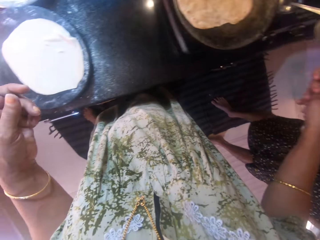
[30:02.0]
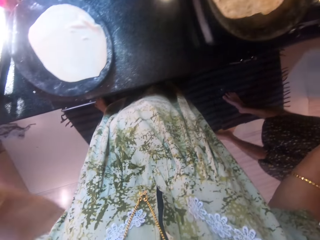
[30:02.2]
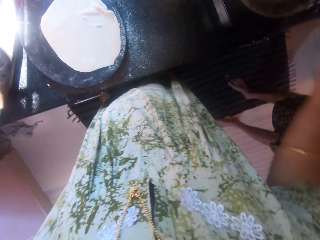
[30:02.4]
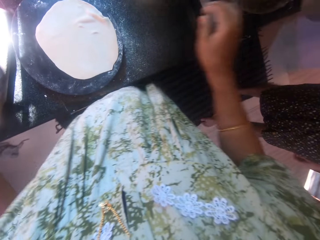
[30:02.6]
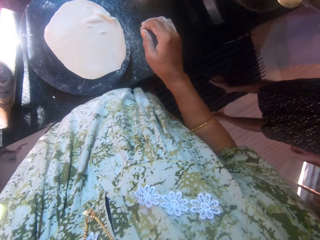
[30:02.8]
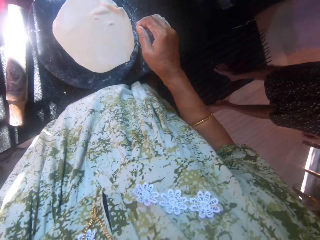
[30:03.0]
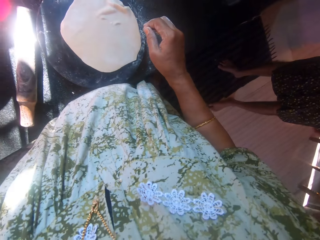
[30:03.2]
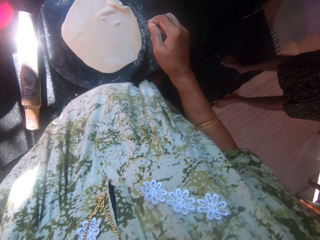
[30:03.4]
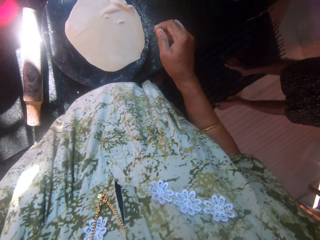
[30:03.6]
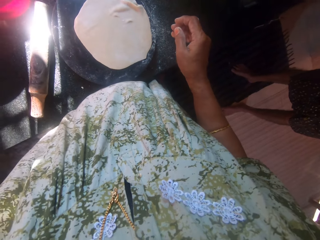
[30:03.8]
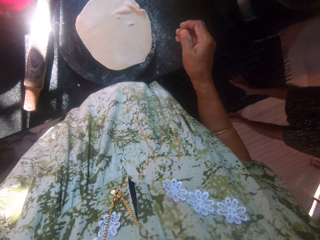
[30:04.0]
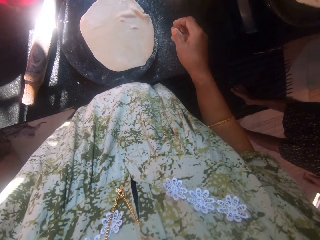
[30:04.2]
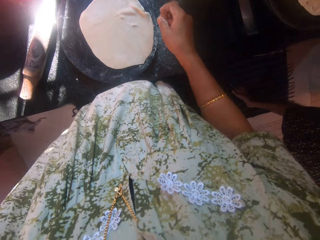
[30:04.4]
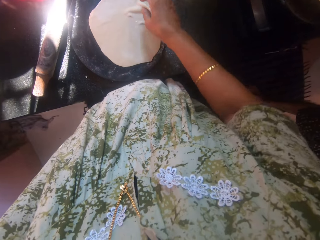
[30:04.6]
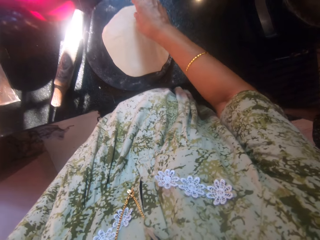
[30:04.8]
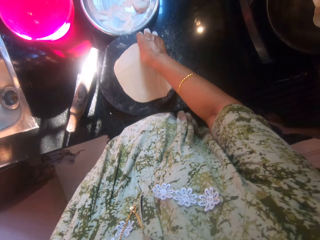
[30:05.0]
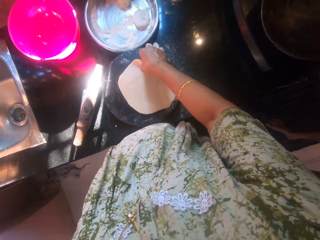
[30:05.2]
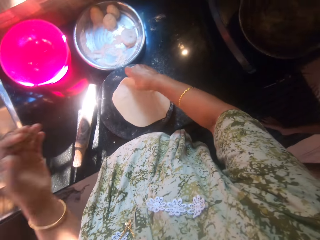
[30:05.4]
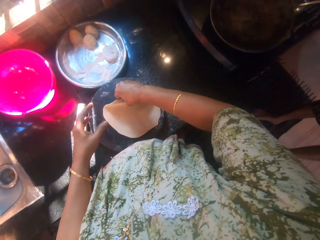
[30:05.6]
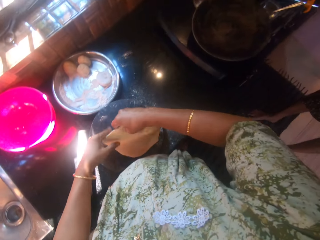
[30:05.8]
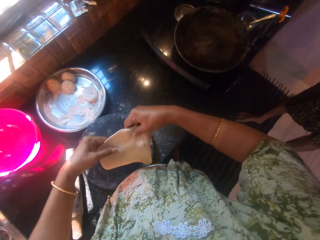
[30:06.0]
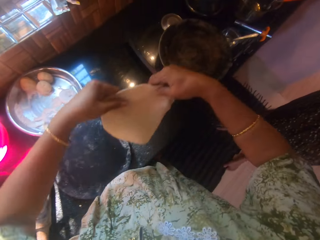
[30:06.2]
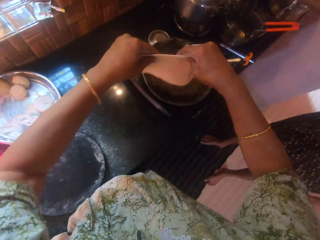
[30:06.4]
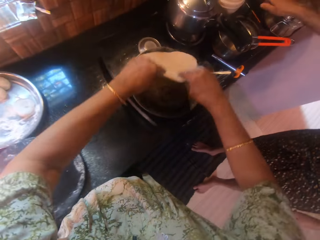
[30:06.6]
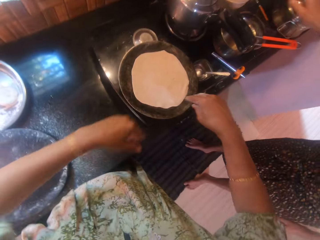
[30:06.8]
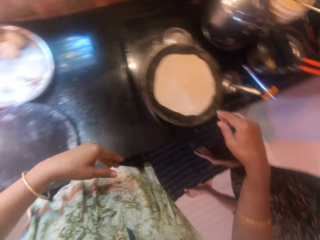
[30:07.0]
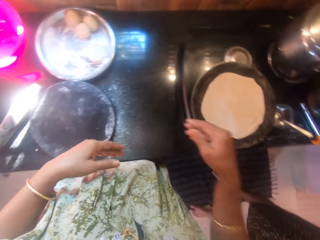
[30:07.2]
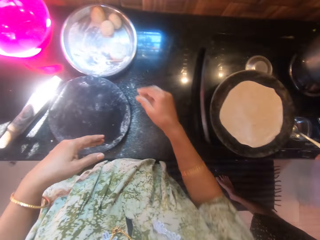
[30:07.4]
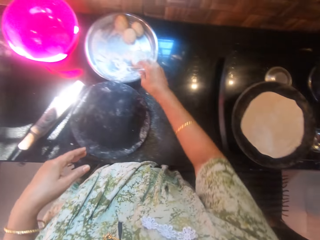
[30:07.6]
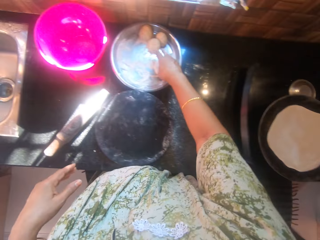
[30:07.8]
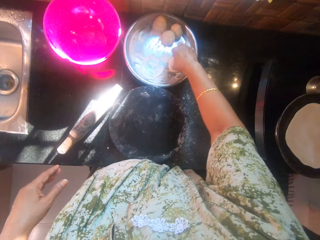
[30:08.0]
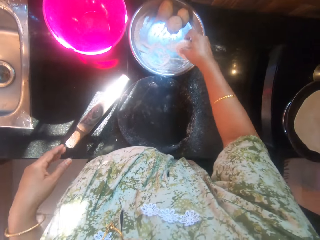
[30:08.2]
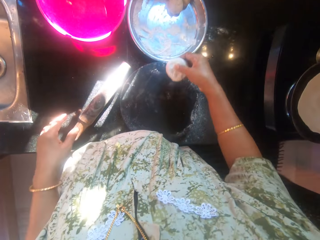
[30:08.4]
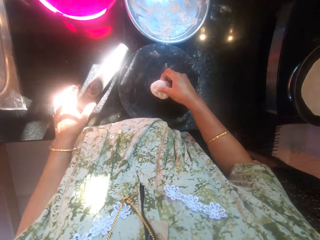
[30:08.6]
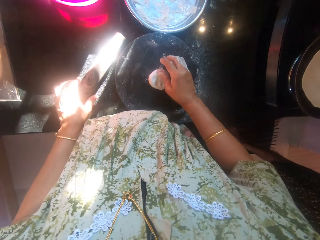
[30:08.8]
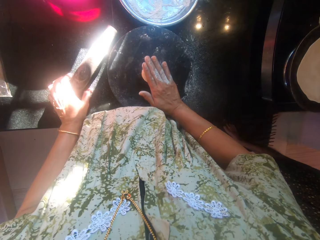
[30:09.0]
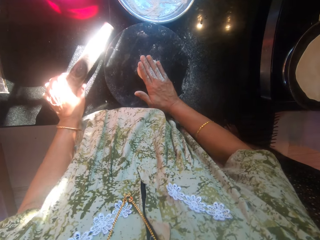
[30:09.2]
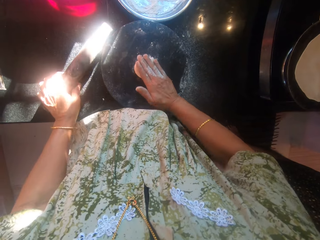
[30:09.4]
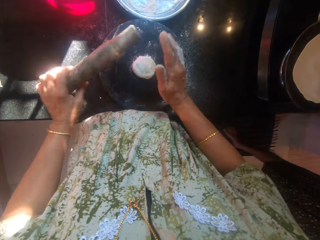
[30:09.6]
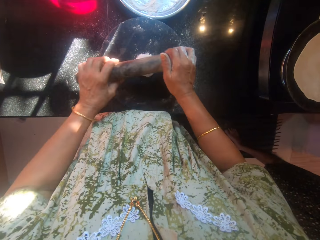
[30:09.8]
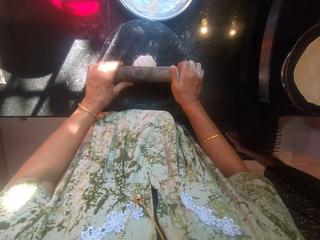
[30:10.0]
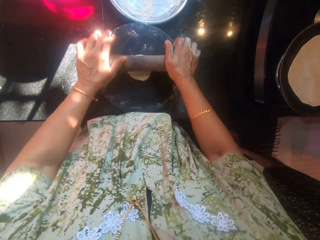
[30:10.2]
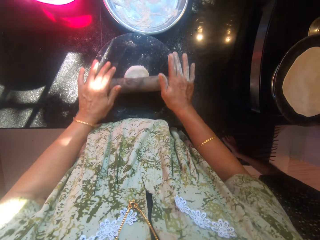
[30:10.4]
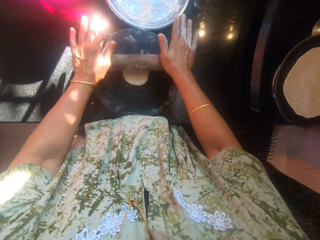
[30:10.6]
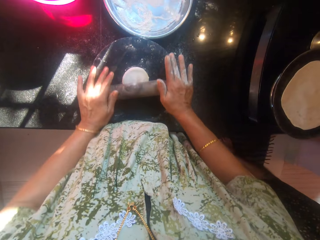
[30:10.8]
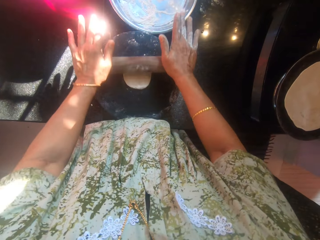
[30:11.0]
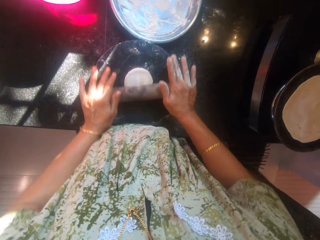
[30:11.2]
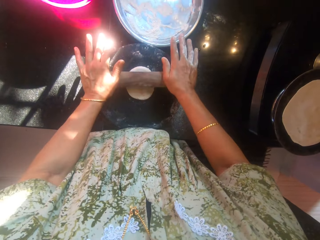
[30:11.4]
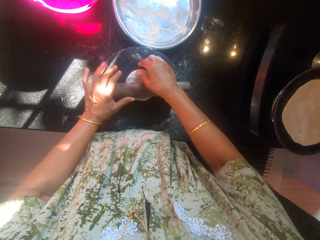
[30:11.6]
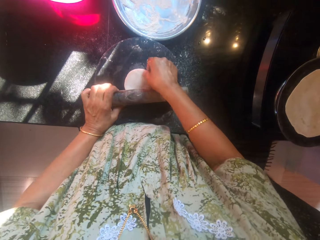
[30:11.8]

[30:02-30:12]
The camera wearer gives the man the spoon. She touches her face with her left hand. She picks up the other dough from the rolling board. She drops the other dough on the frying pan. She picks up the other dough from the stainless bowl with her right hand. She drops the other dough on the rolling board, compresses the other dough on the rolling board, and picks up the rolling pin from the counter with her left hand. She flattens the other dough with the rolling pin on the rolling board.

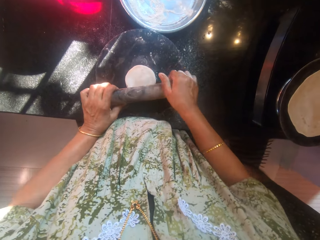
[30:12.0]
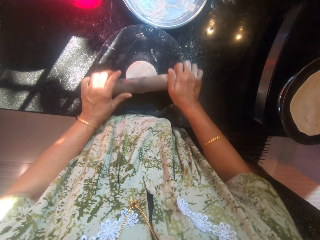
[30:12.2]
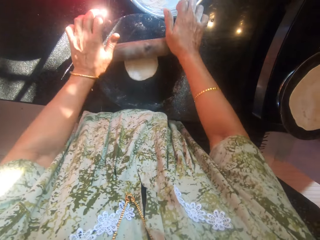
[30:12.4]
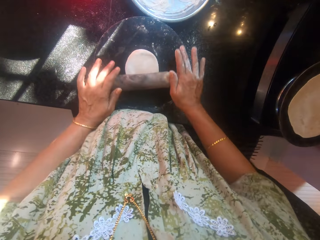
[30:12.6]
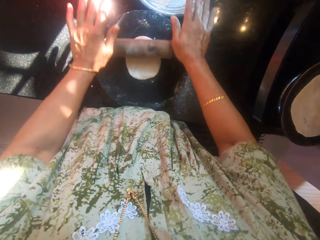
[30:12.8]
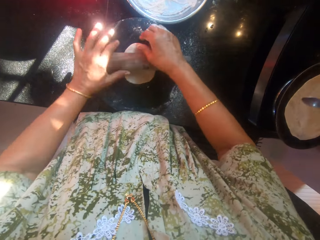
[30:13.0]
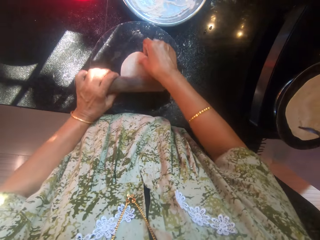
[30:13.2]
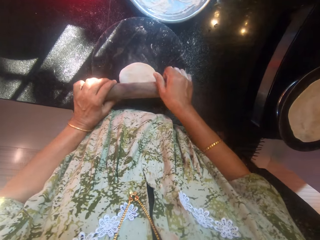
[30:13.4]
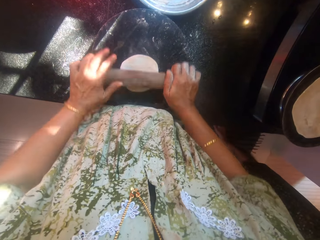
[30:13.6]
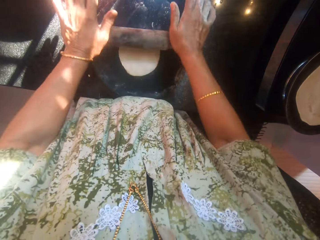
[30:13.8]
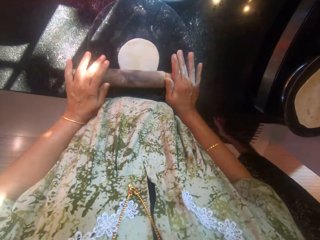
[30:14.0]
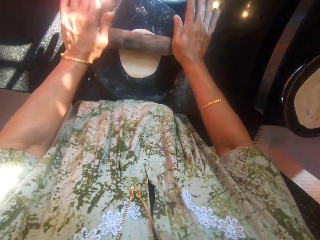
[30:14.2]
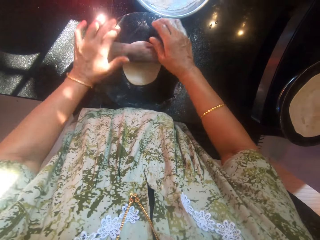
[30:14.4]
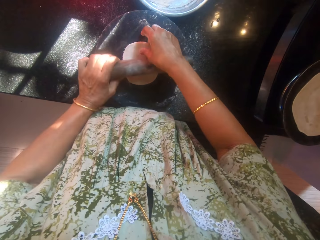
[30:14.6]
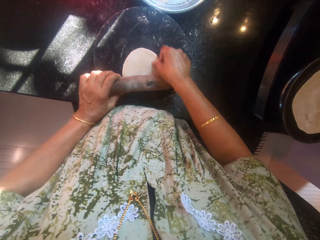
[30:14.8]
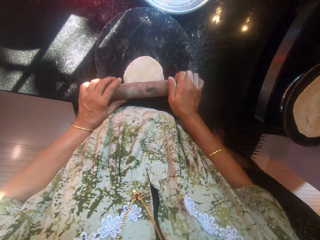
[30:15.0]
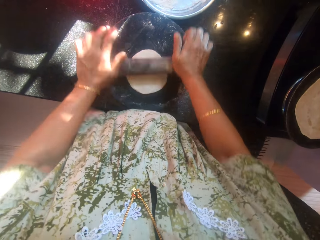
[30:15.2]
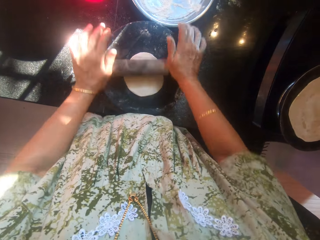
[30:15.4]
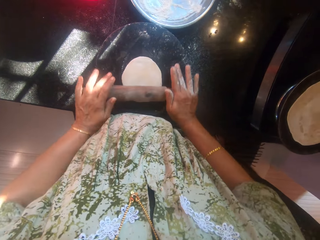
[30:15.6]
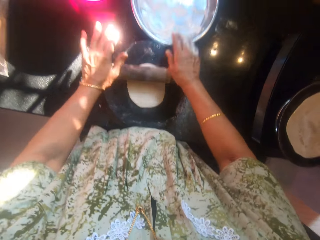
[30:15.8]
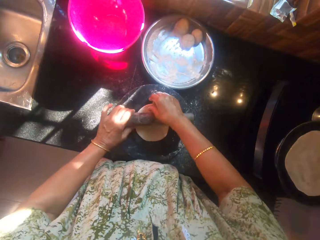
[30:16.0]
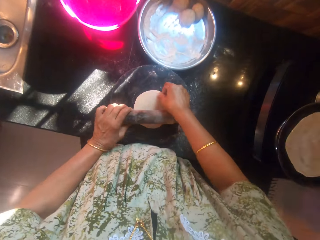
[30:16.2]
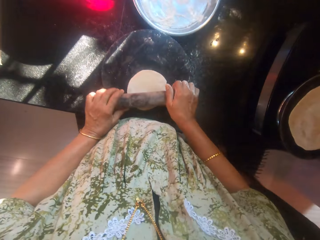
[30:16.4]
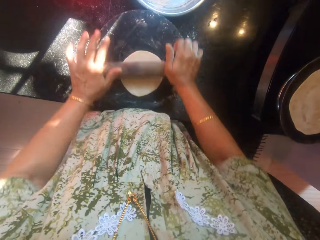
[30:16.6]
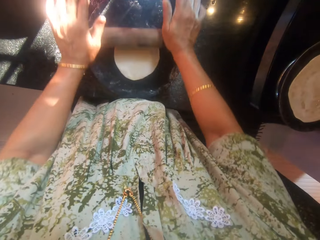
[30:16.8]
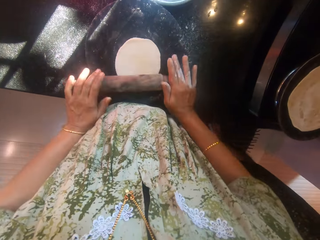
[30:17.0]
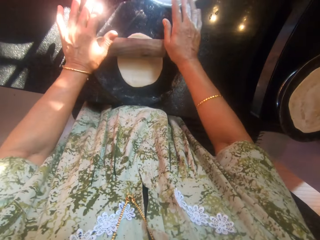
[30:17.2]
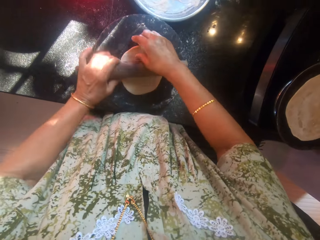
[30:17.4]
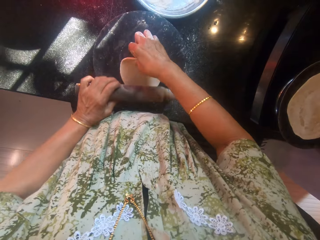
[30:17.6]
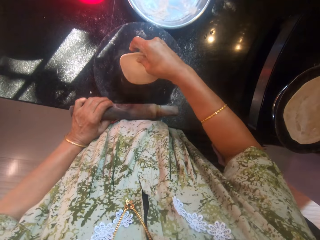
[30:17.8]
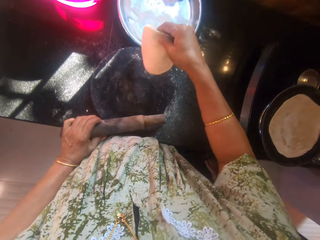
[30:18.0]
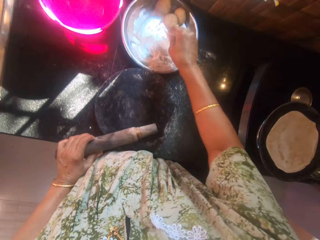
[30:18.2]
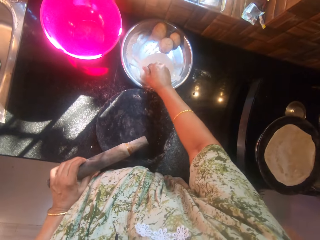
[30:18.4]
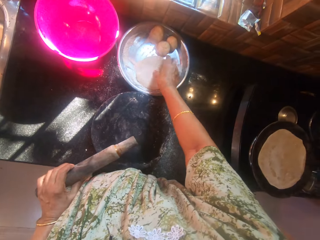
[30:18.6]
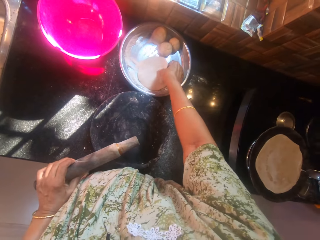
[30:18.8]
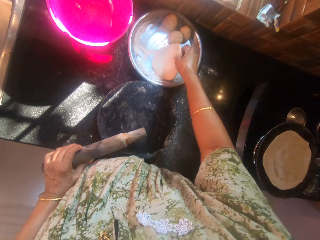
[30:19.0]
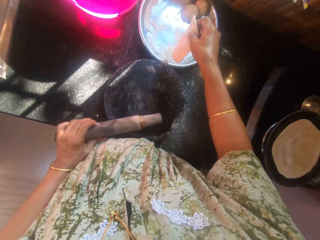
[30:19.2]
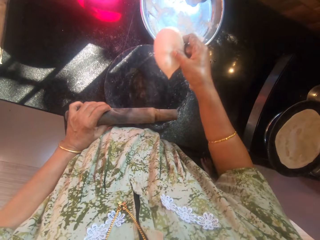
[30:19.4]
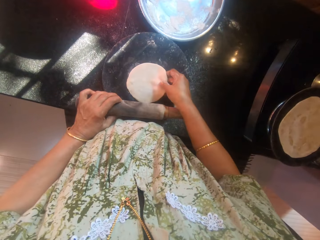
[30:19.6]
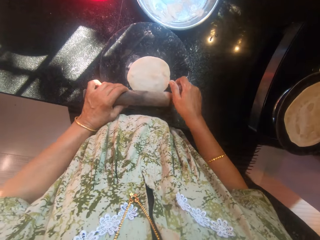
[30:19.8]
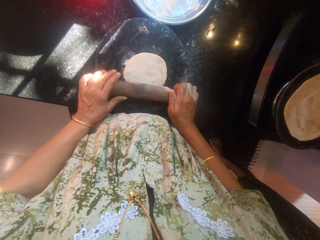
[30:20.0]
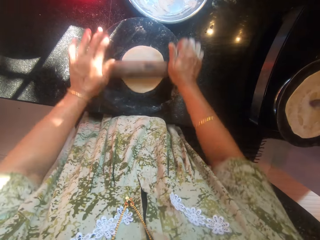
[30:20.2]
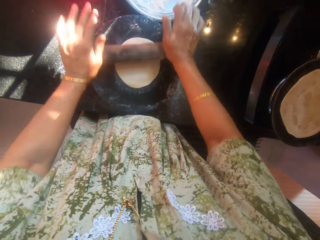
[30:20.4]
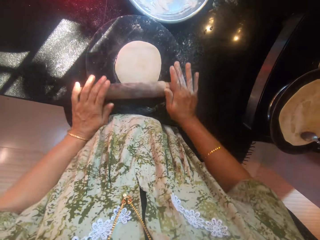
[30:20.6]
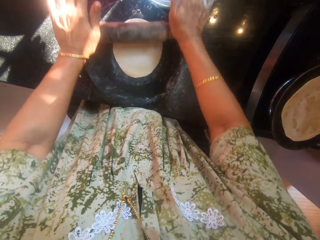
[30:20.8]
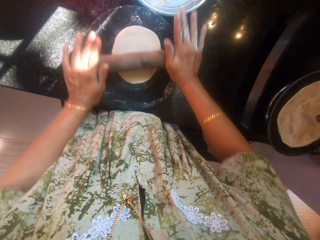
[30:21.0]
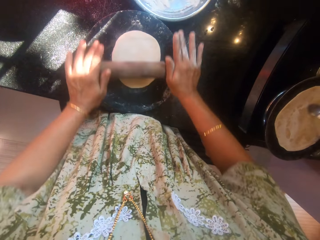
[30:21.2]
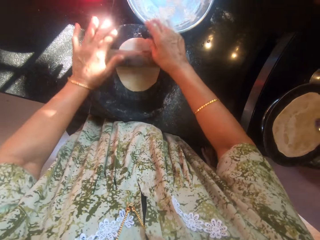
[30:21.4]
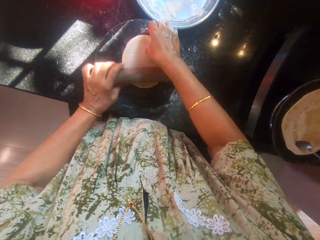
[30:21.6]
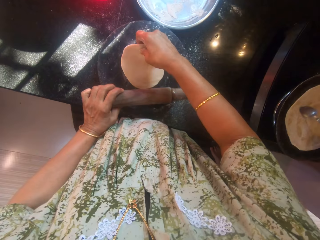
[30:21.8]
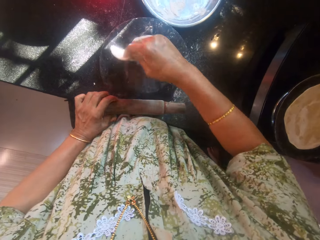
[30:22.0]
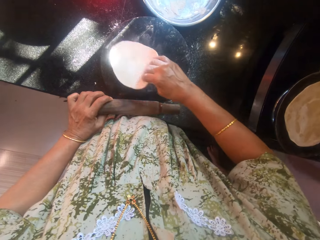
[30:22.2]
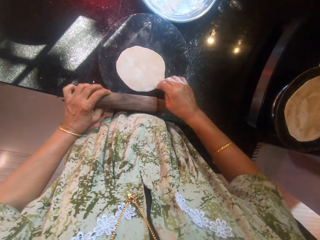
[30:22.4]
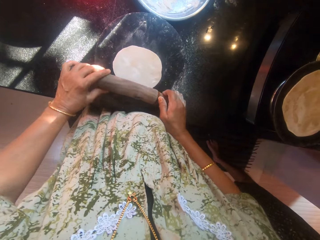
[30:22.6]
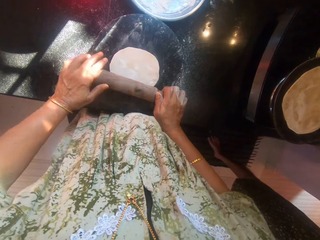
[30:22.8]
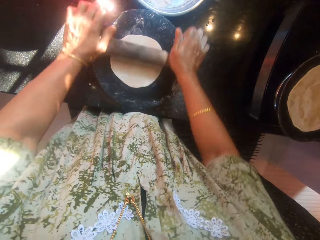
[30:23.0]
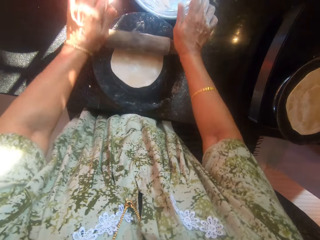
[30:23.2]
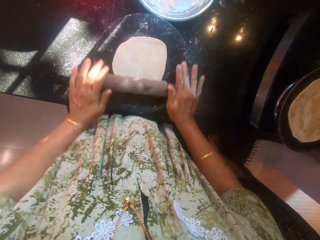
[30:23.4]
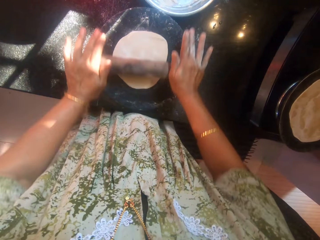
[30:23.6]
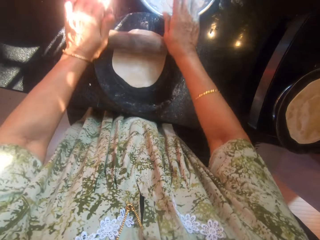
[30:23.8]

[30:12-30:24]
The camera wearer adjusts the other dough on the rolling board, flattens the other dough with the rolling pin, and adjusts the other dough on the rolling board. The man spreads oil on the other dough on the frying pan. The camera wearer flattens the other dough with the rolling pin. She adjusts the other dough on the rolling board. She flattens the other dough with the rolling pin. She adjusts the other dough on the rolling board. She flattens the other dough with the rolling pin. She picks up the other dough from the rolling board with her right hand. She drops the other dough on the stainless bowl. She smears the dough on flour. She picks up the other dough from the stainless bowl with her right hand. She drops the other dough on the rolling board. She flattens the other dough with the rolling pin on the rolling board. The man smears oil on the roti. The camera wearer turns the other dough around. She flattens the other dough with the rolling pin on the rolling board.
